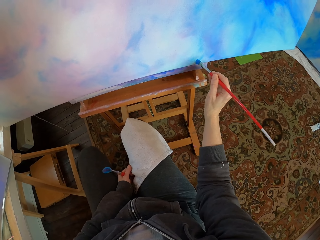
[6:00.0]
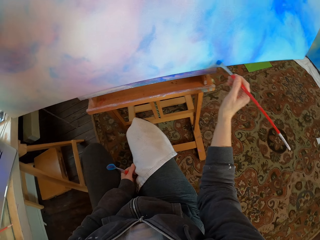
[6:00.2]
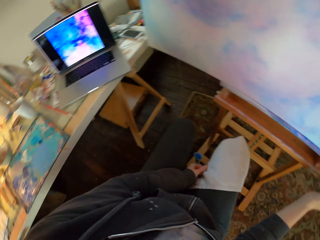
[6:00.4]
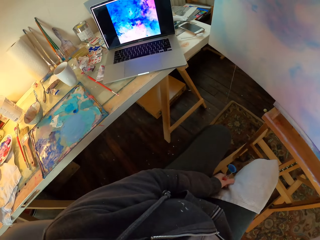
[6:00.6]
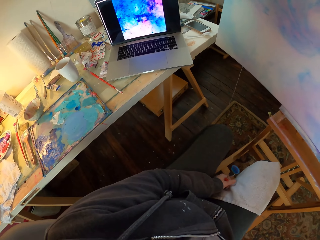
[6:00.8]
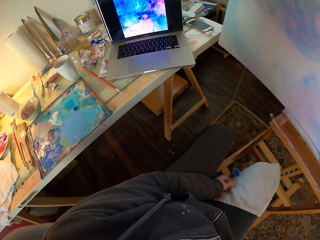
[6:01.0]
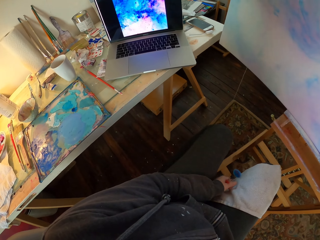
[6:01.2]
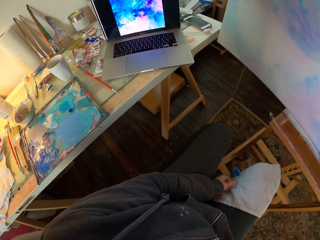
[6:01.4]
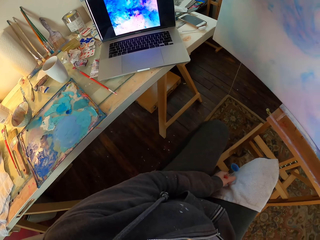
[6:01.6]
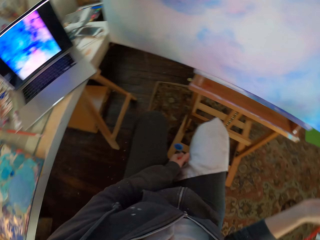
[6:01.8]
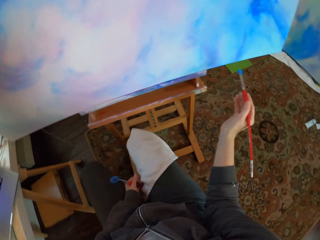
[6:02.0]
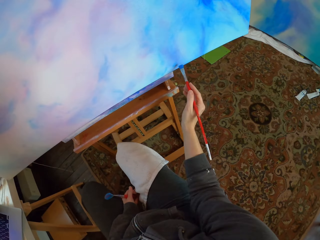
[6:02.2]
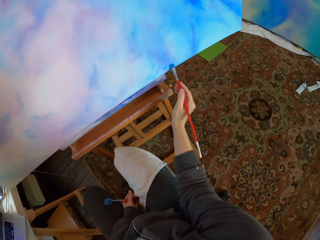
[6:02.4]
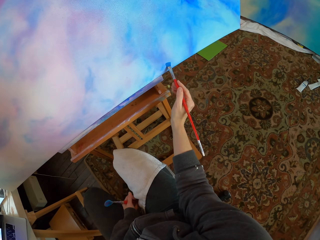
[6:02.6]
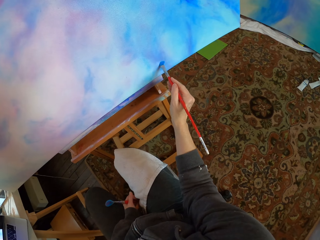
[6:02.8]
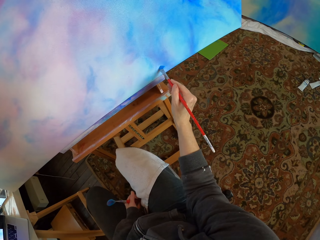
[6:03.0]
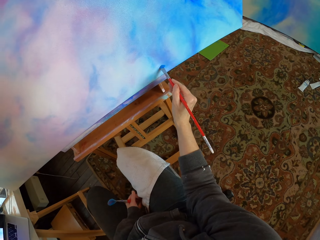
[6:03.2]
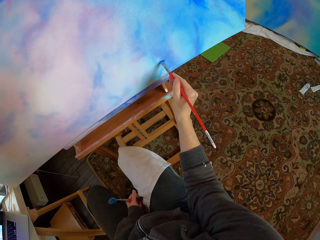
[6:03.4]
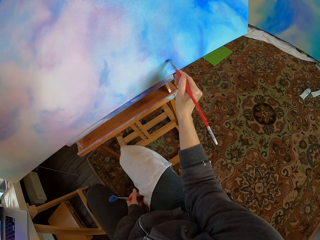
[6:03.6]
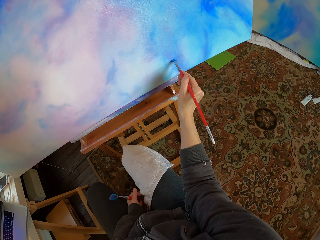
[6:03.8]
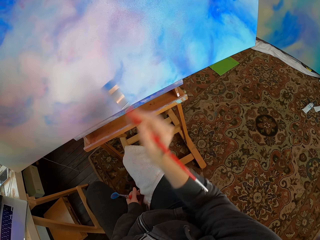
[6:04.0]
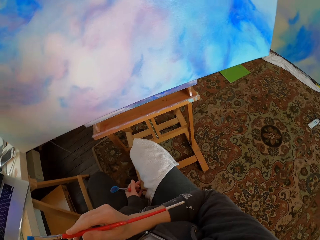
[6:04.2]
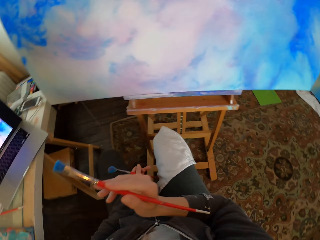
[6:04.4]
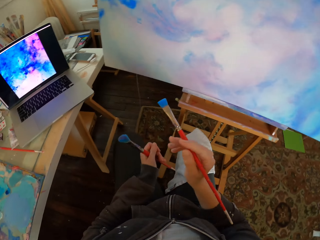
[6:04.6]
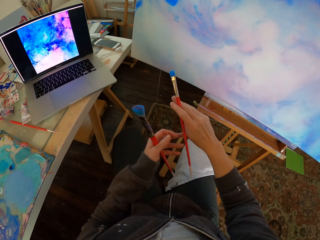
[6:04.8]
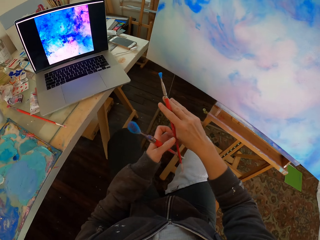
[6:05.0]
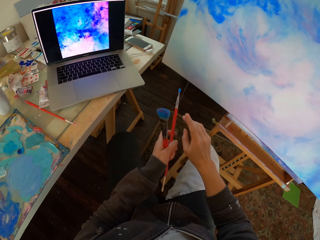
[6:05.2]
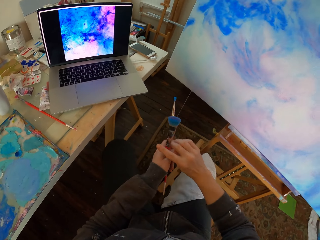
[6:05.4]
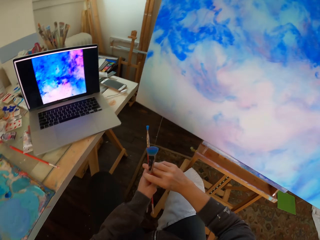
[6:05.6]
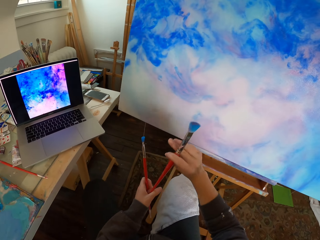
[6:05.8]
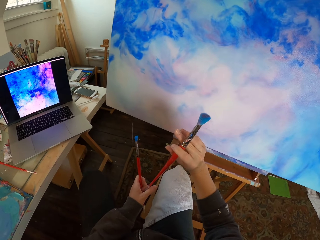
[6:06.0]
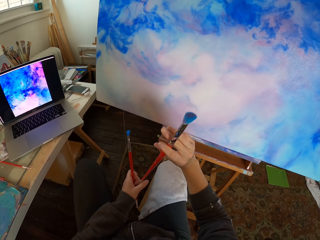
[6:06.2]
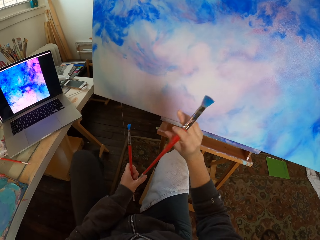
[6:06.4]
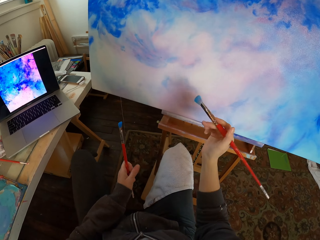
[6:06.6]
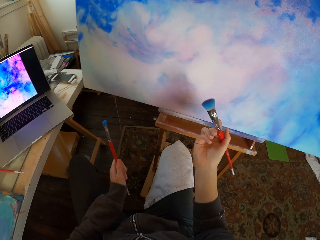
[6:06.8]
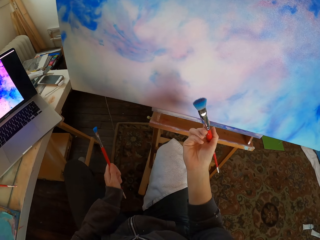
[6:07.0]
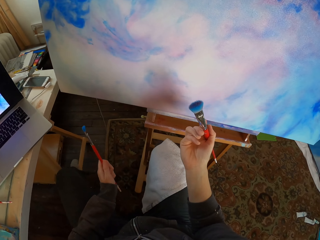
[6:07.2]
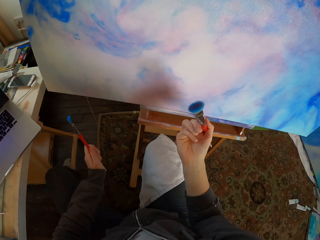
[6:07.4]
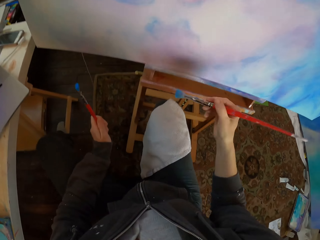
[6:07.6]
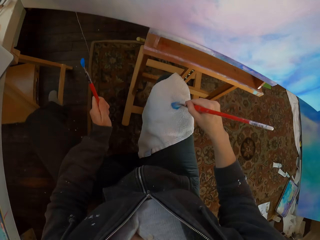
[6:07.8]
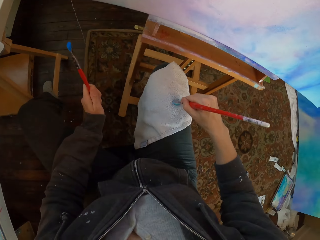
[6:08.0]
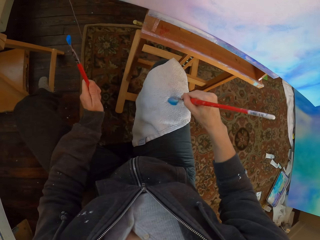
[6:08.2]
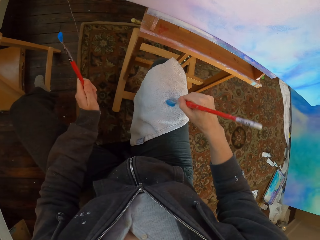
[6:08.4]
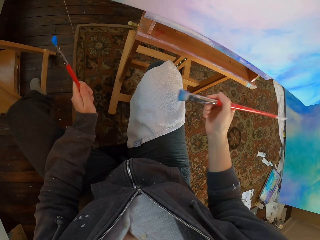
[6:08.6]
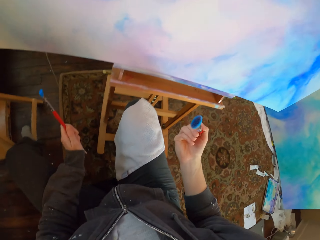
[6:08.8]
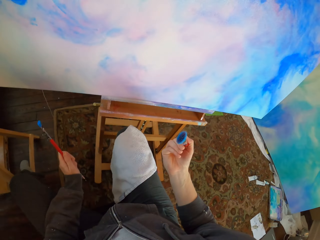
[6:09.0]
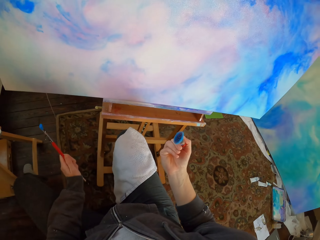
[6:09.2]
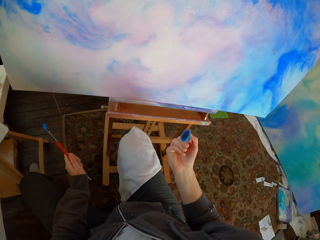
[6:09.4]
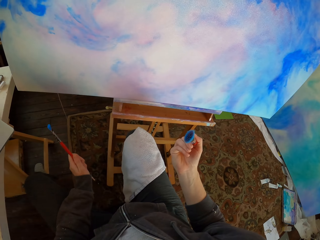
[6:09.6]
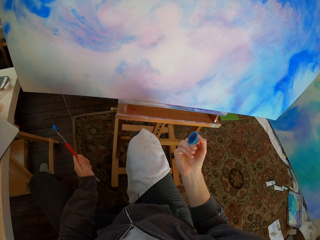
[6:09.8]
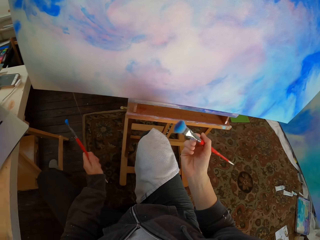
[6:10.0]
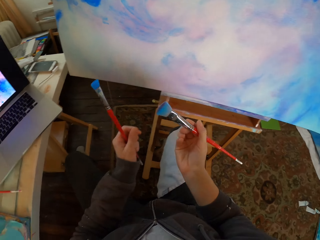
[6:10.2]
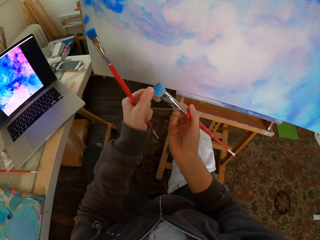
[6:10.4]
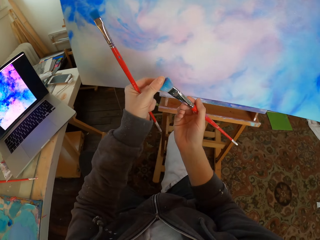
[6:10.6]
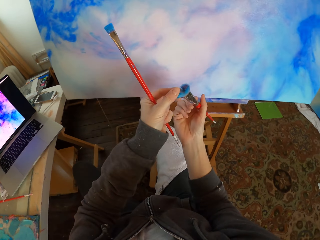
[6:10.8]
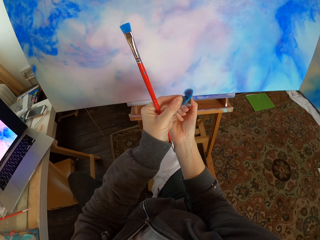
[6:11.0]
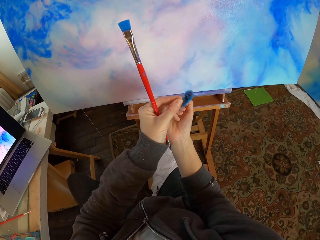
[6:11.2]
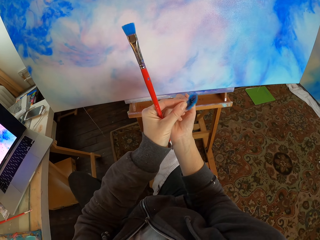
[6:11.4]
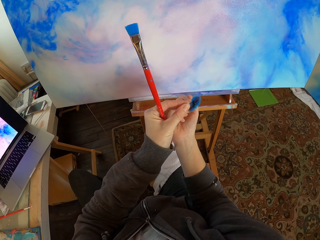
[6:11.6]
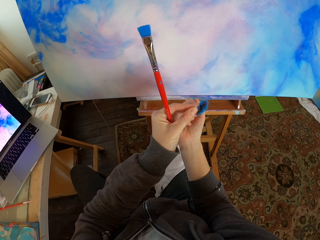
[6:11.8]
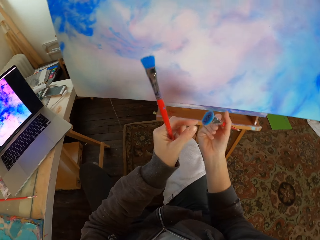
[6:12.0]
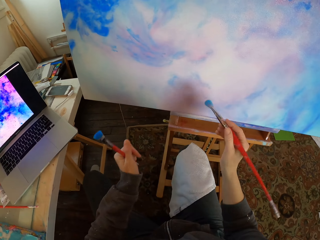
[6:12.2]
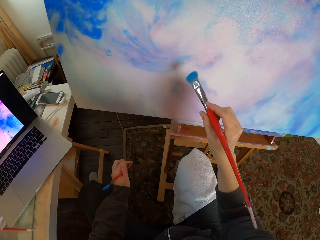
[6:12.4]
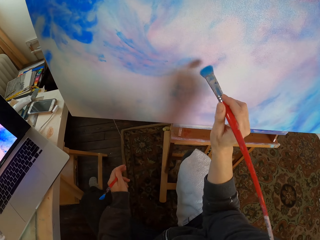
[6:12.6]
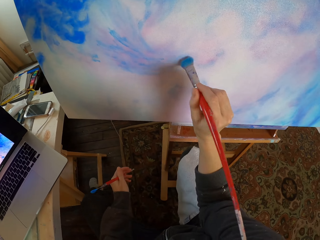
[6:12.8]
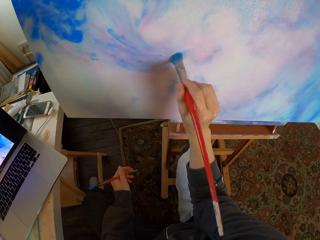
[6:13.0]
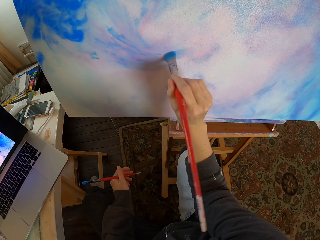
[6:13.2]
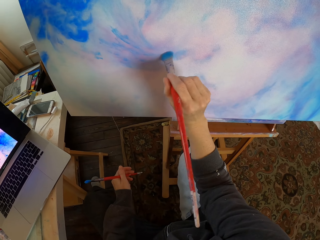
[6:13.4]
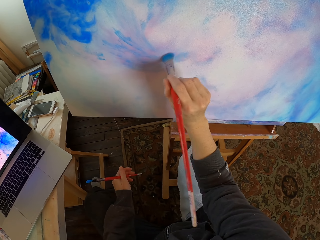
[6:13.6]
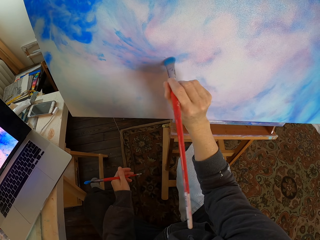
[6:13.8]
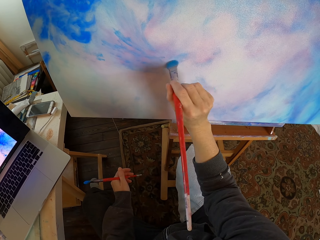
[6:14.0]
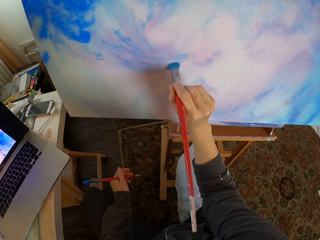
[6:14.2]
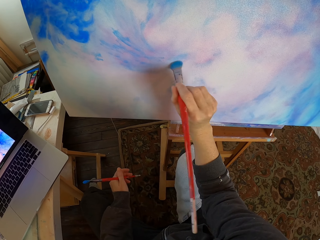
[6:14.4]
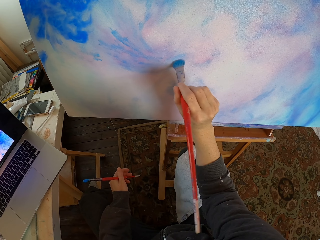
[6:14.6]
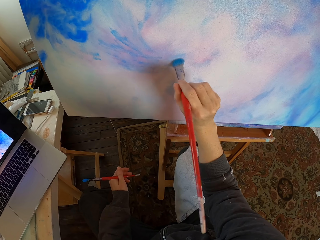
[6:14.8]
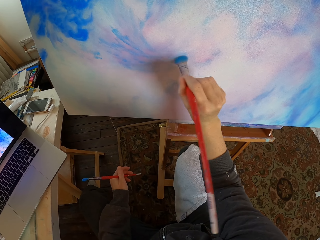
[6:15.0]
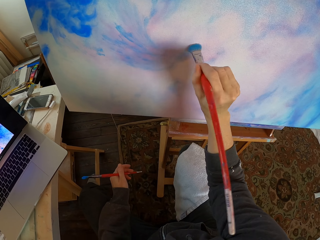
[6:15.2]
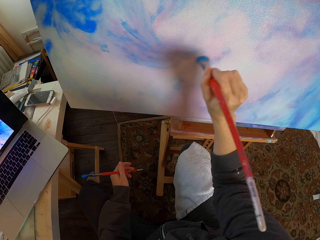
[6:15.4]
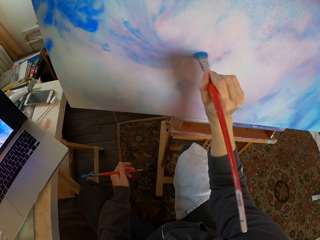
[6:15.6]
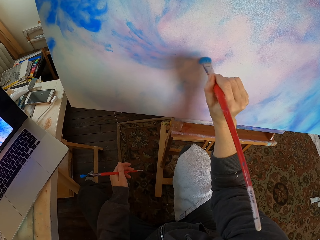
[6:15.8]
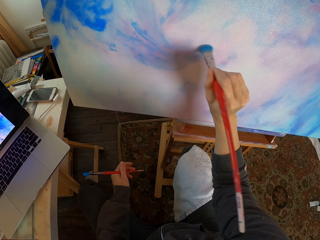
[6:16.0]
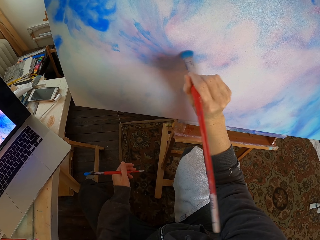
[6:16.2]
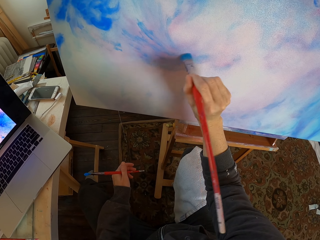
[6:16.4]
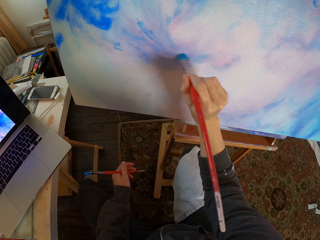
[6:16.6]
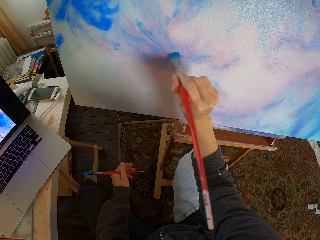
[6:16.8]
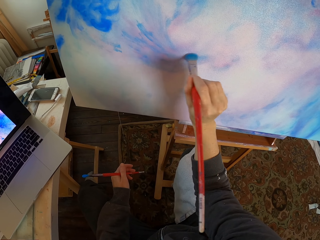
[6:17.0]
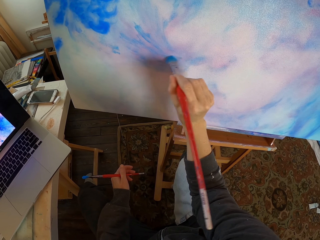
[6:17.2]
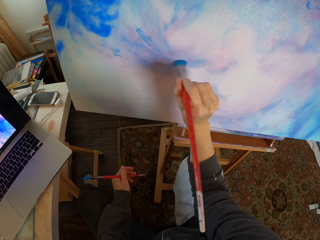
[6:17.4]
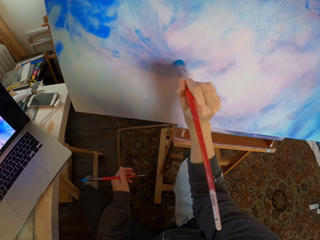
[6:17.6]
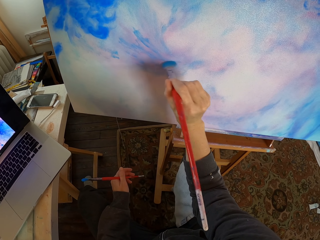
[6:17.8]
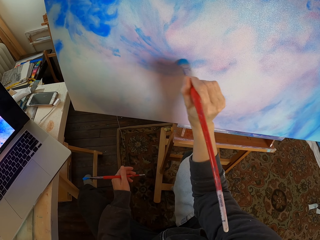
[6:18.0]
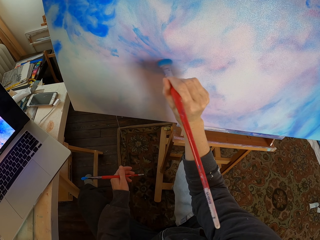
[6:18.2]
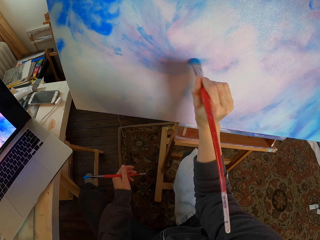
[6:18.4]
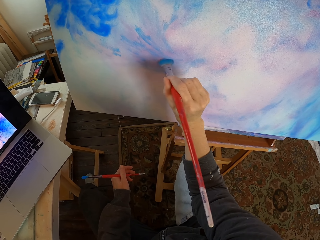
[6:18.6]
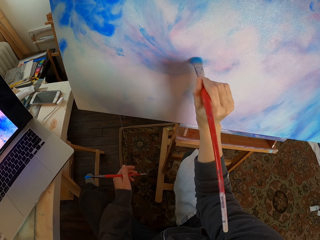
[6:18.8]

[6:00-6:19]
The camera wearer switches the paint brush. They take the mop brush from the left hand. They wipe the mop brush on the hand towel. They look at the mop brush and touch the mop ends. They paint with the mop brush.

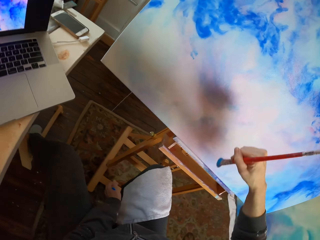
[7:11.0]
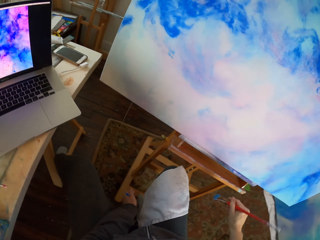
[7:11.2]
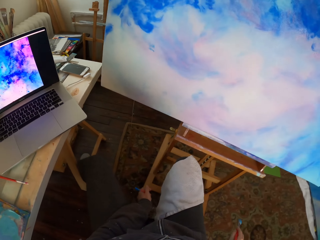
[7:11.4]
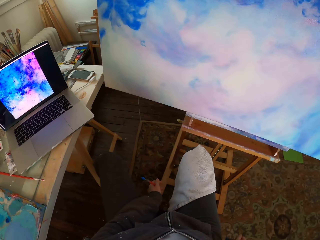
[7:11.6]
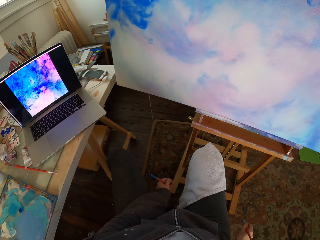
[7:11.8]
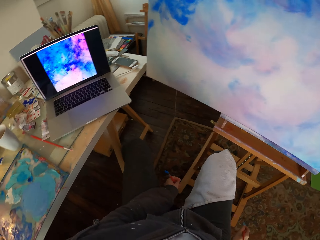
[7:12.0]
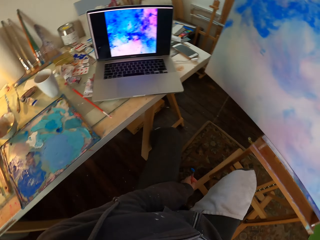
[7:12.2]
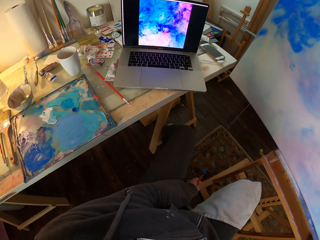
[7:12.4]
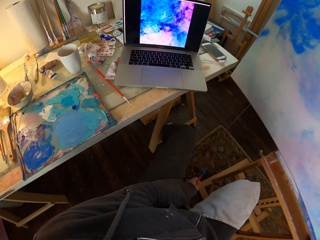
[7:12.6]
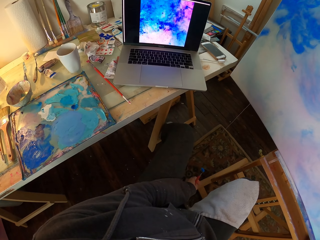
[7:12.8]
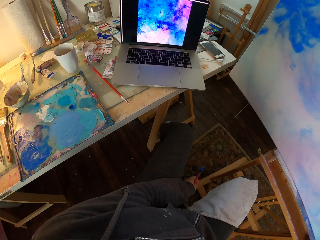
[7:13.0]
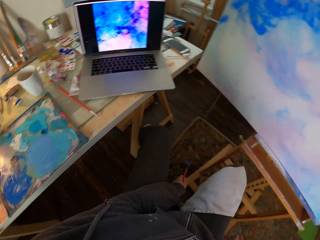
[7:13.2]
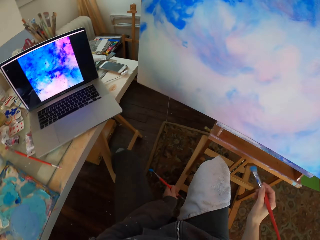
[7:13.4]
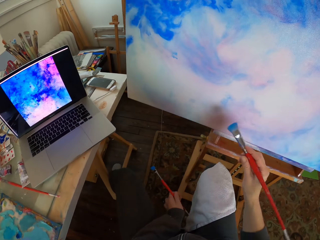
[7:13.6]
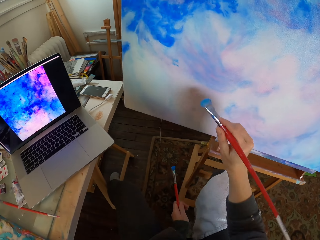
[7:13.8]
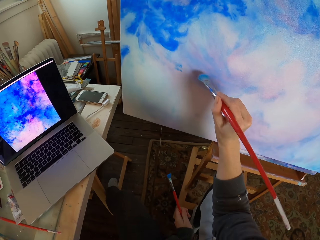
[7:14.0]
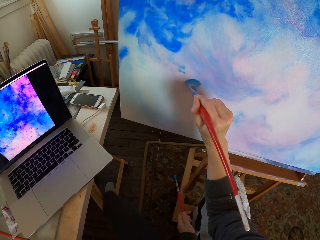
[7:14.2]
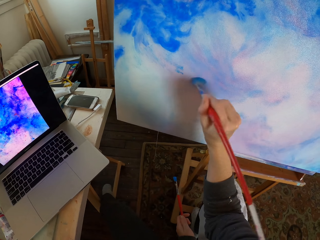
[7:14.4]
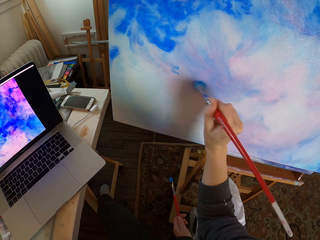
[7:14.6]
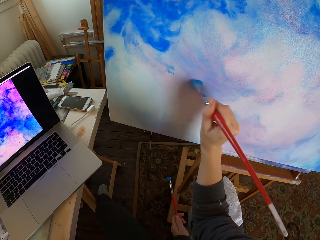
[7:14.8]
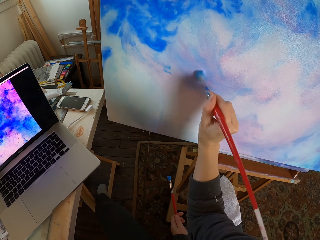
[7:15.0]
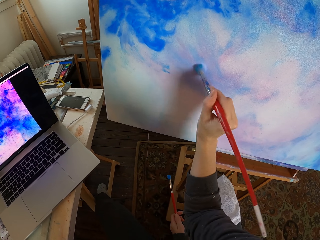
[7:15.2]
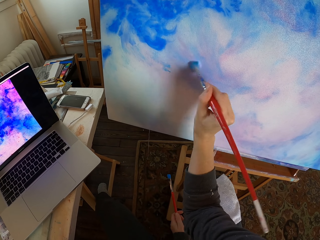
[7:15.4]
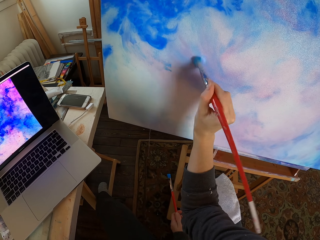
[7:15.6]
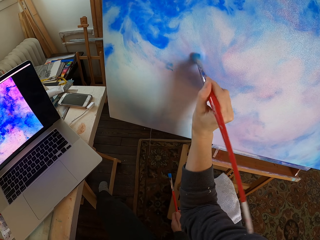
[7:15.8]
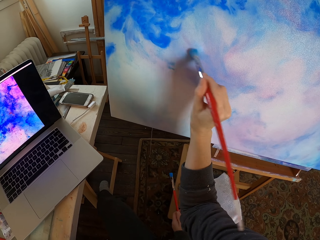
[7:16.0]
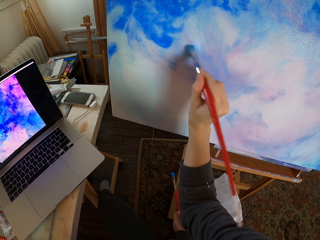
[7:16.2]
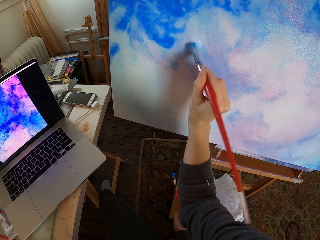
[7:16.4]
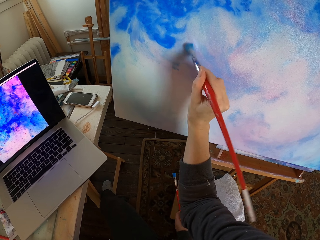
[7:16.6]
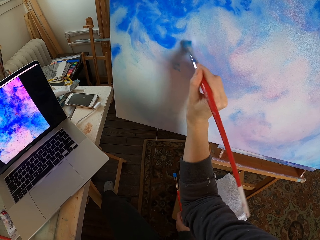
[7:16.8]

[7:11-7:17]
The camera wearer looks at the painting. They paint with a mop brush.
